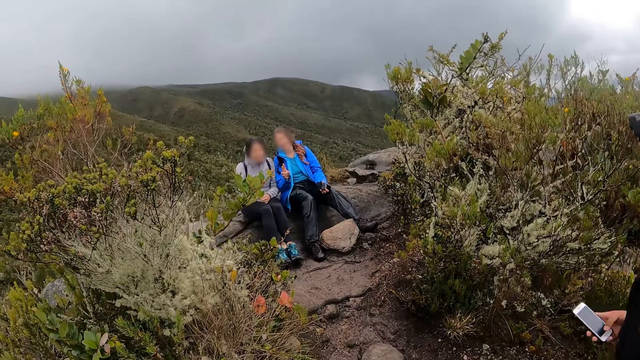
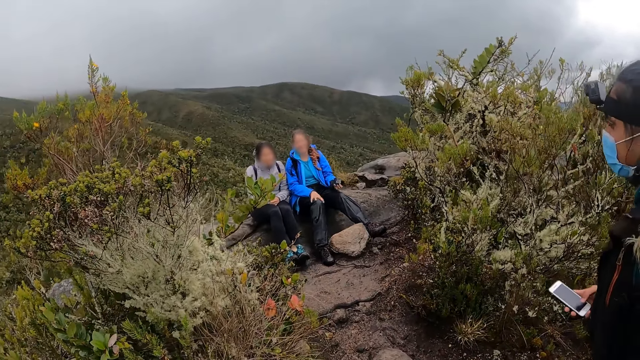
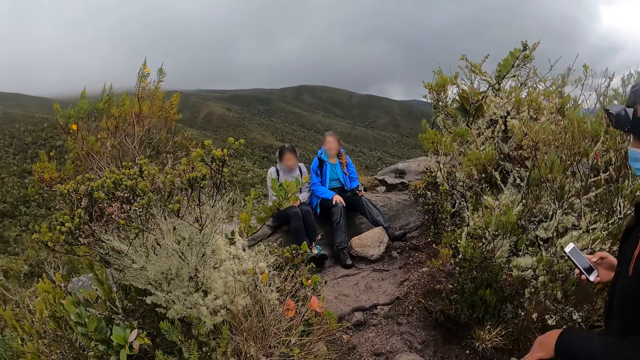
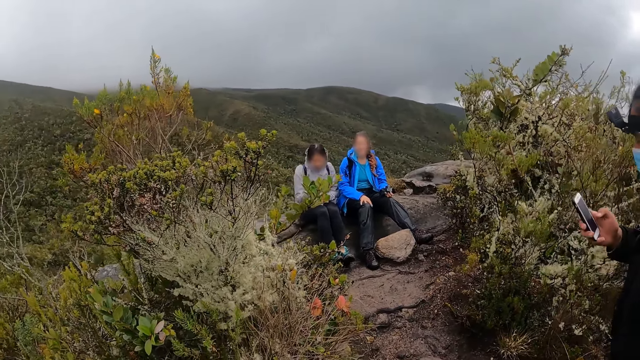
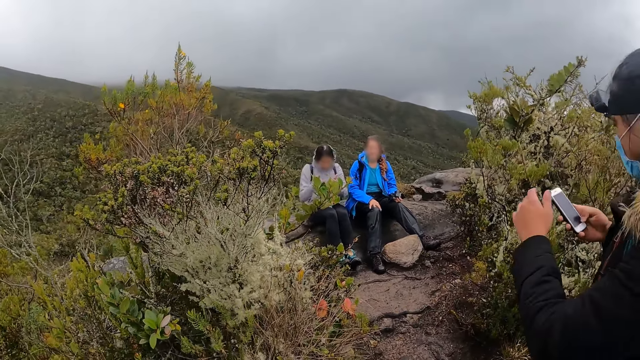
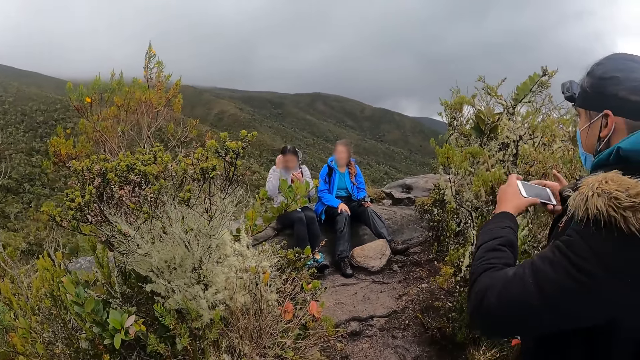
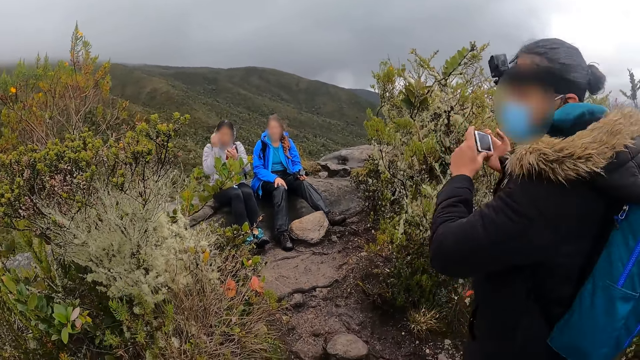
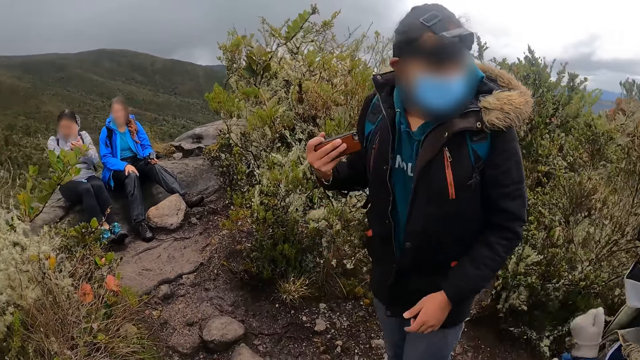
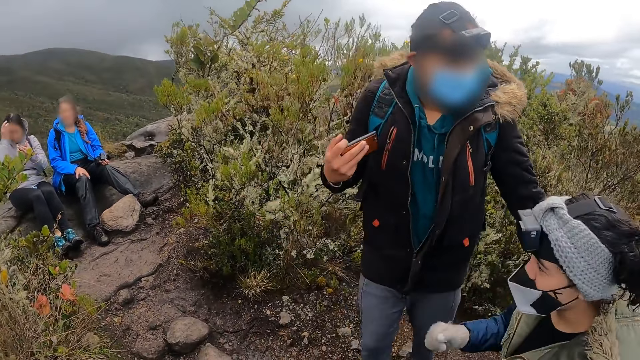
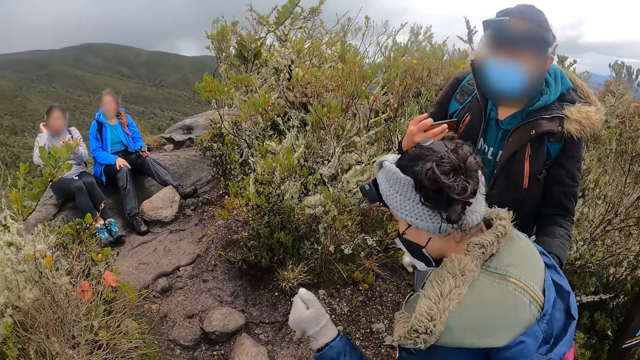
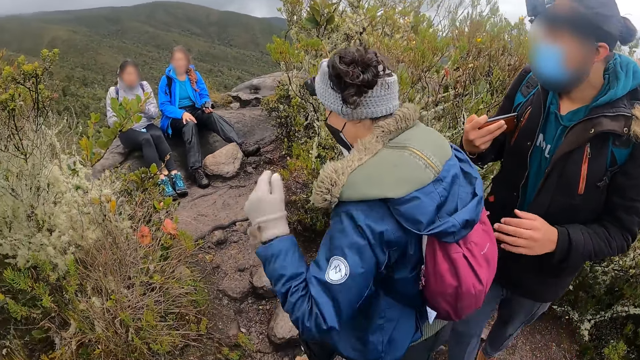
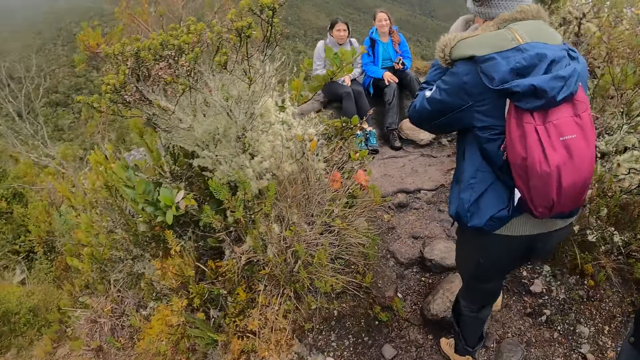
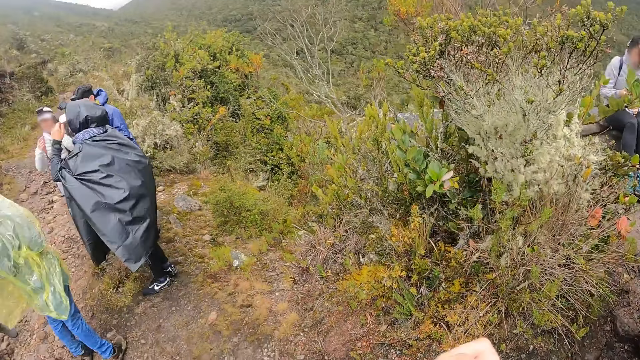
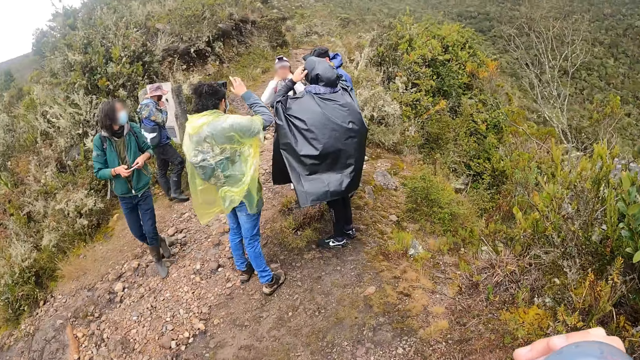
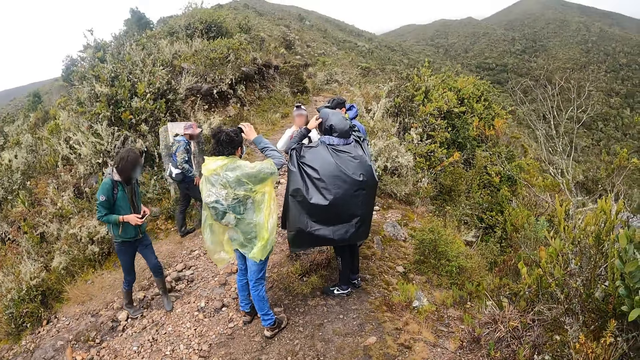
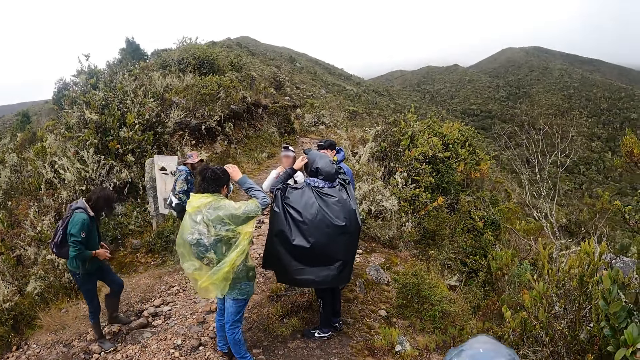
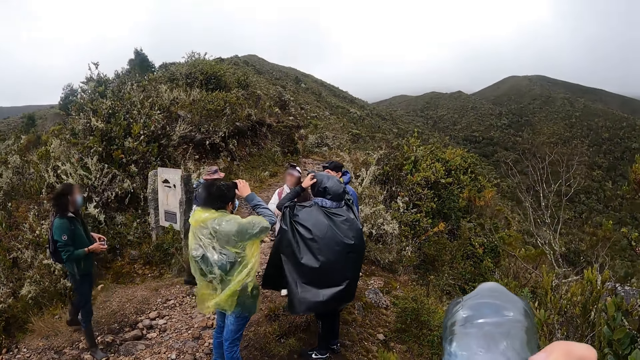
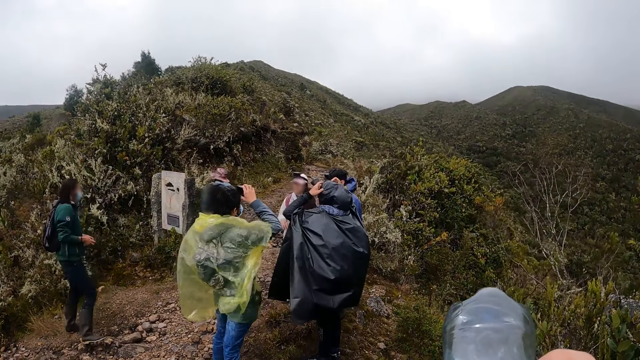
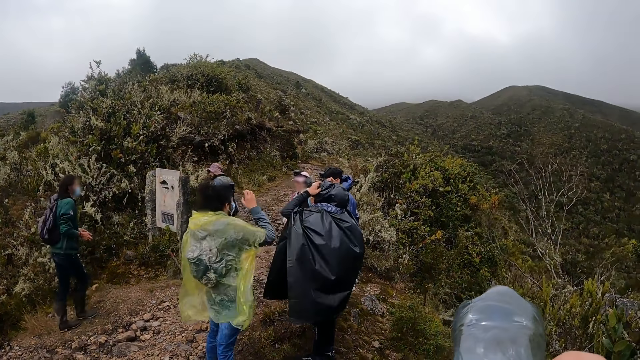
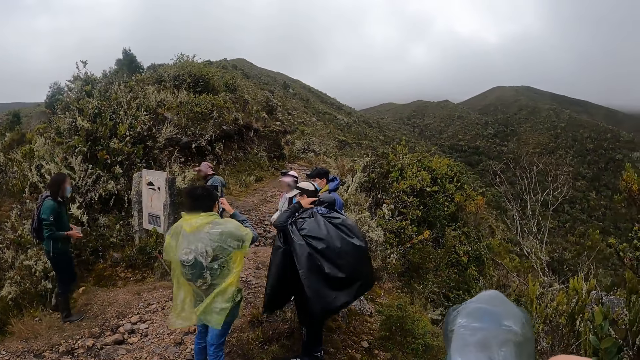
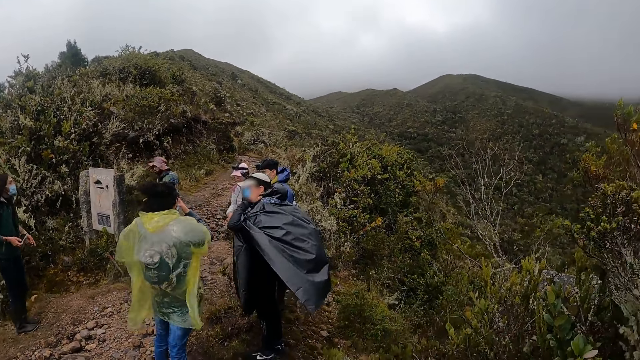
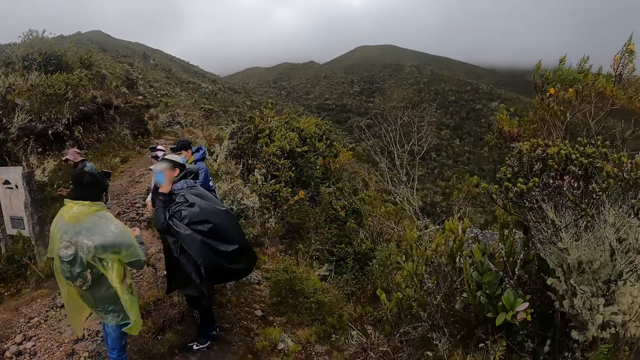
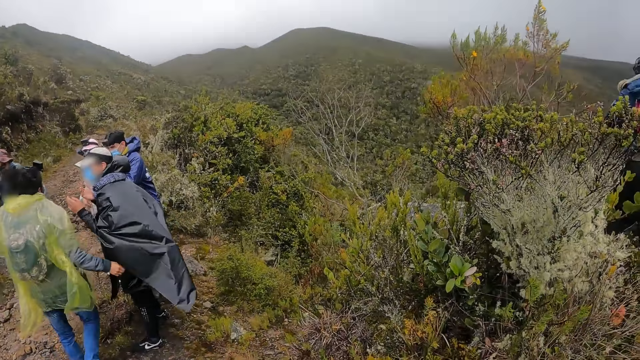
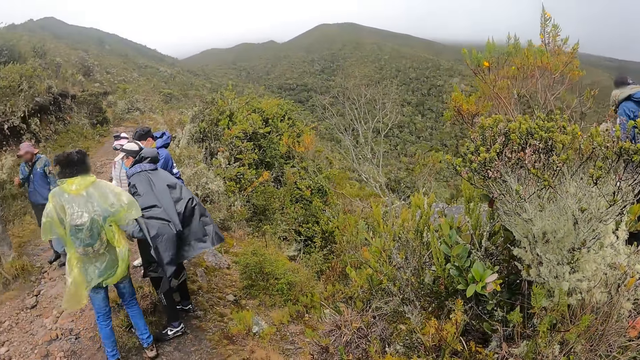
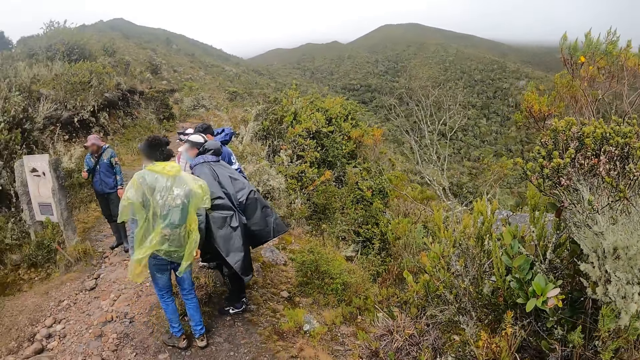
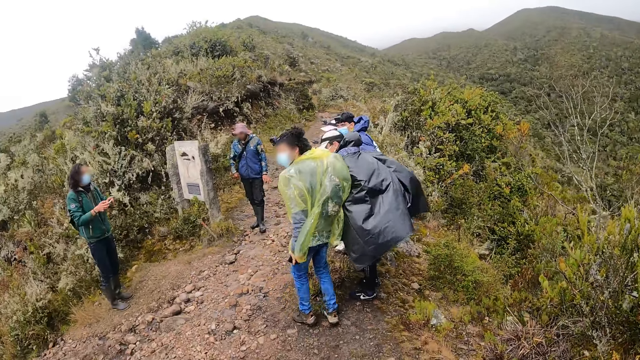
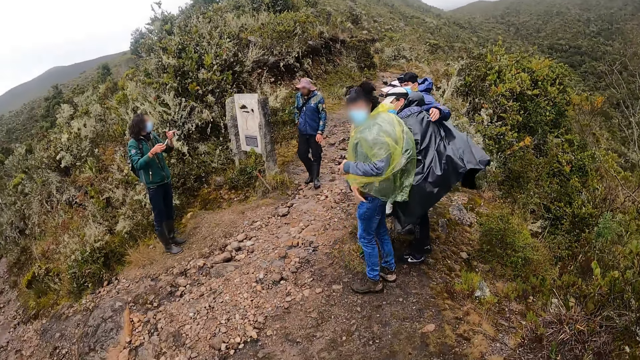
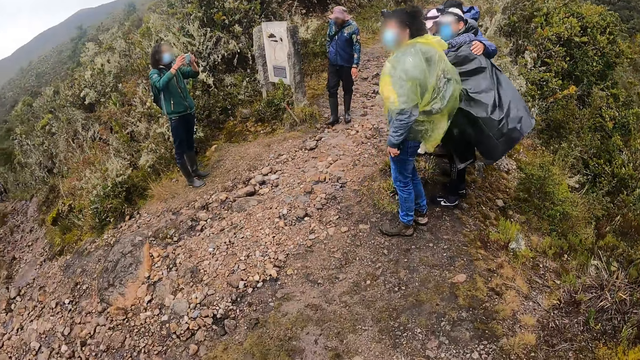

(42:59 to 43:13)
A man holds a phone in his right hand. He sways his left hand, records with the phone, looks around, and holds a woman. The camera wearer looks around. He drinks from the bottle in his right hand. He lifts the bottle. He looks around.

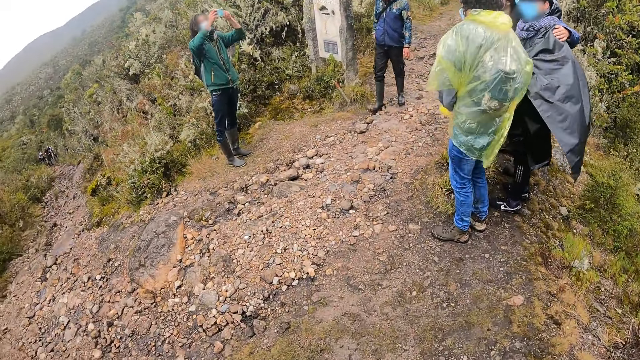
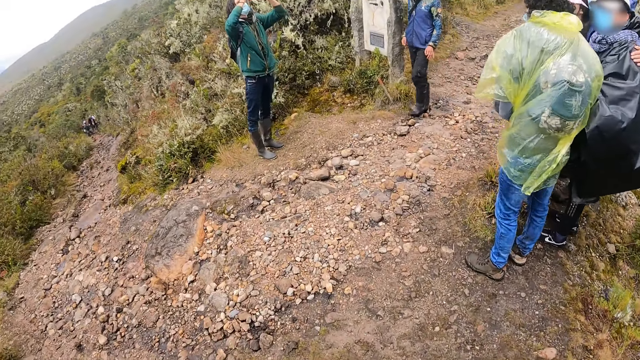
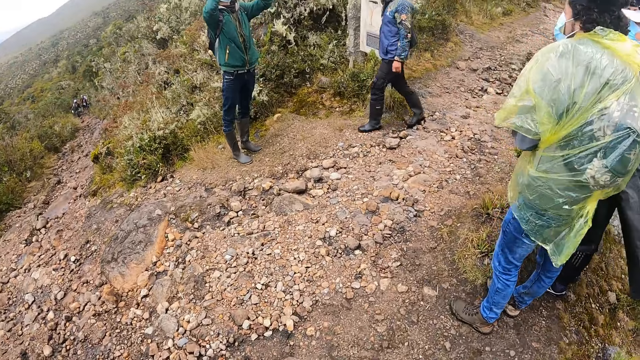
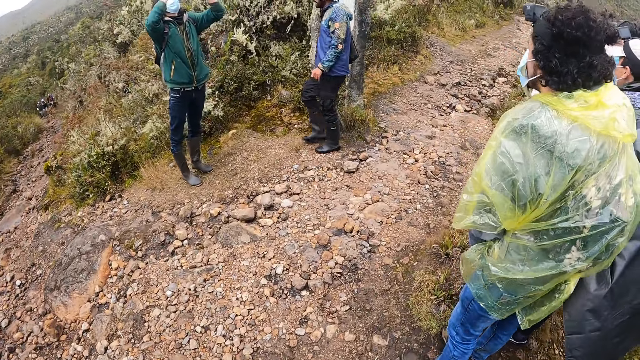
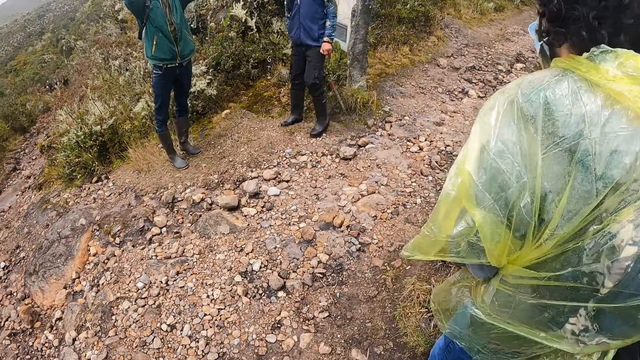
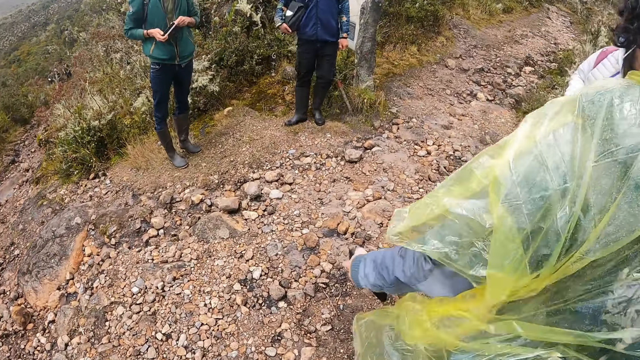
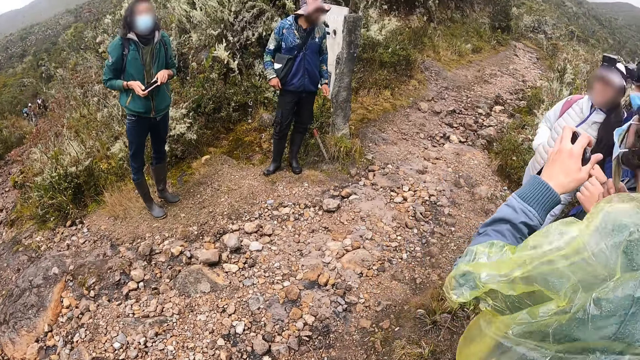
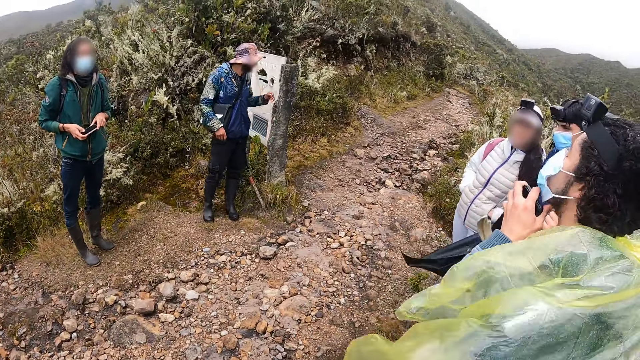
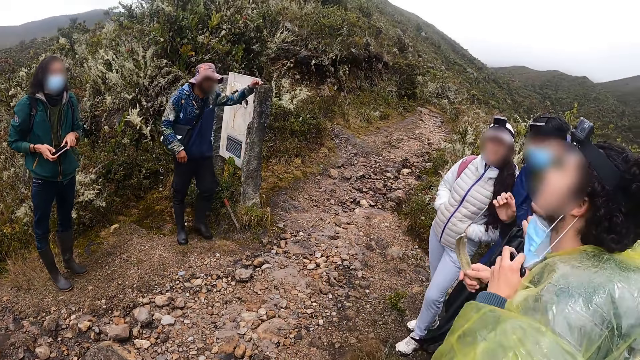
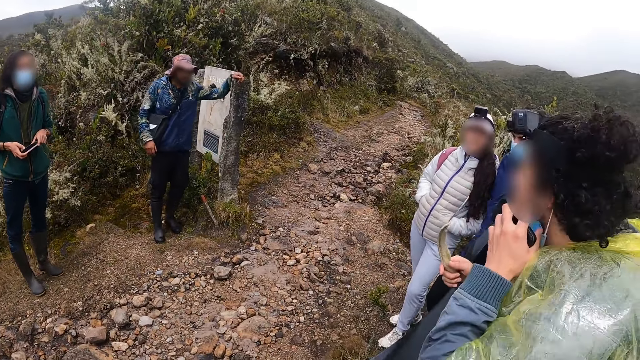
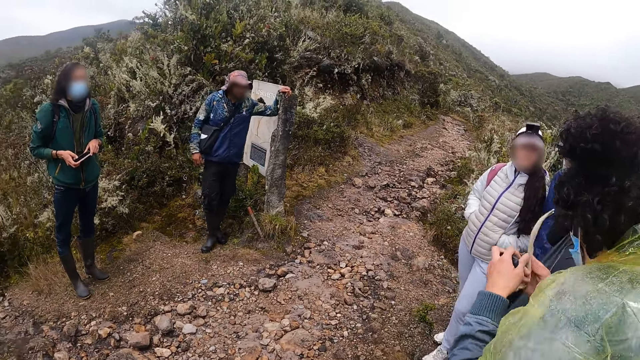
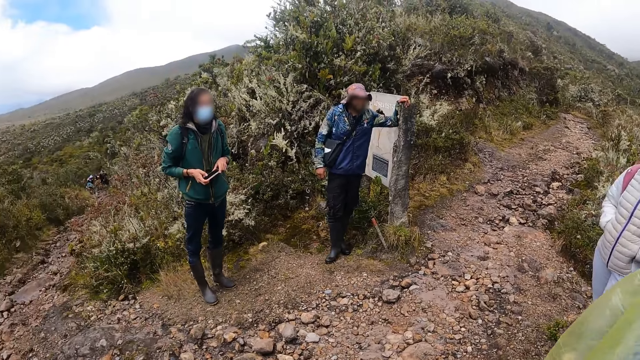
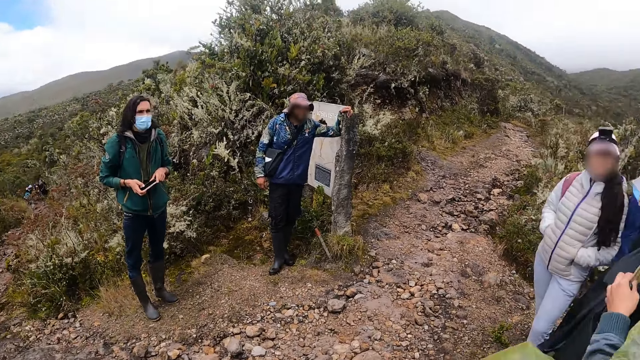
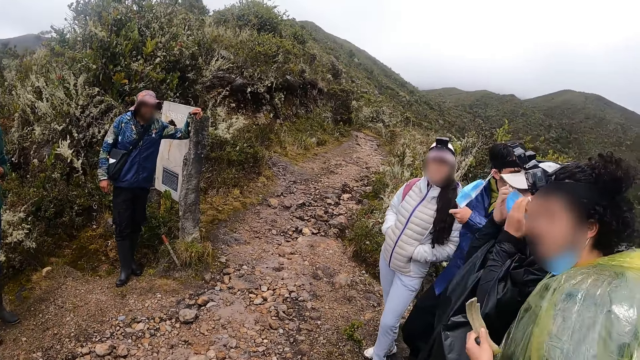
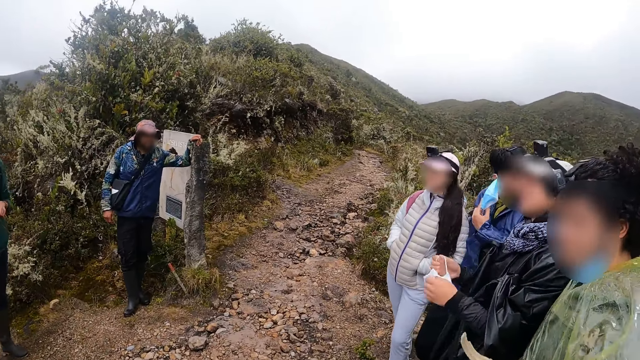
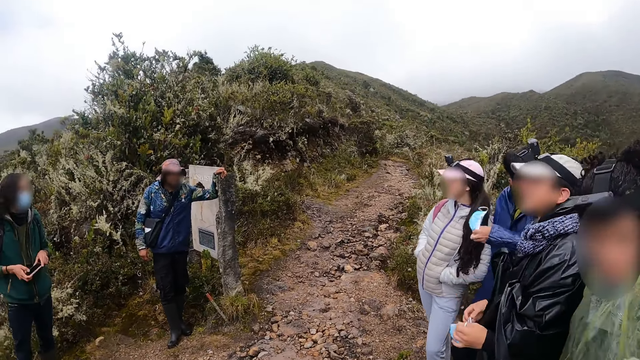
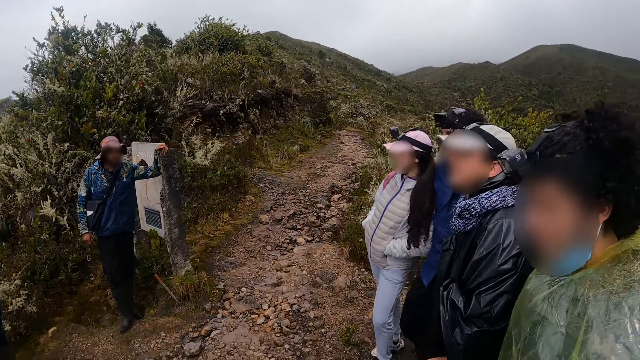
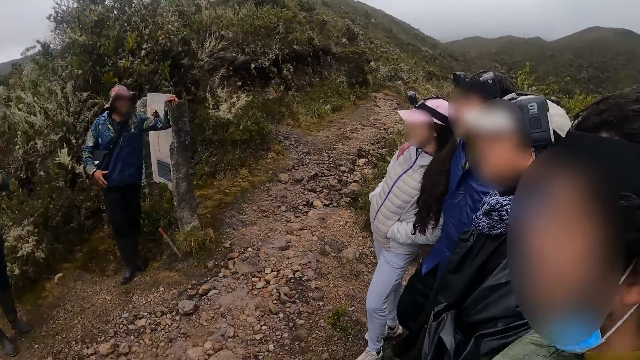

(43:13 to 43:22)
The camera wearer walks around. A woman removes the mask from the face. The camera wearer looks around.
